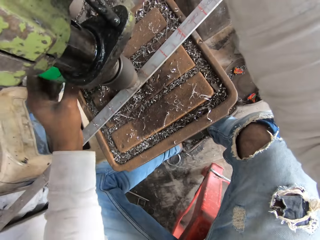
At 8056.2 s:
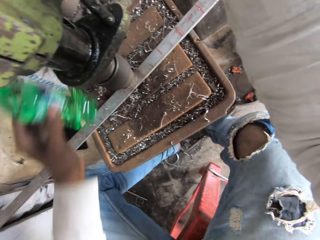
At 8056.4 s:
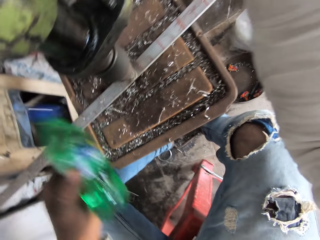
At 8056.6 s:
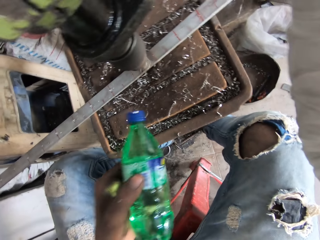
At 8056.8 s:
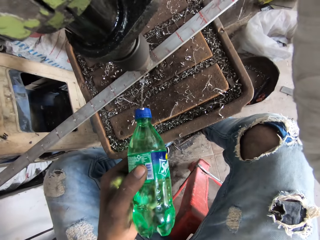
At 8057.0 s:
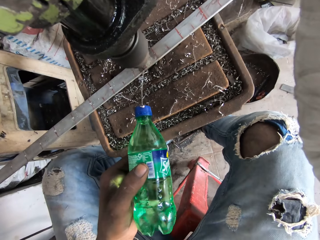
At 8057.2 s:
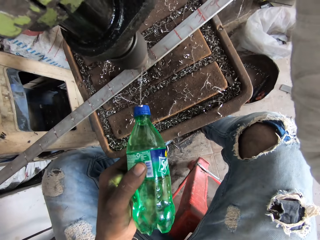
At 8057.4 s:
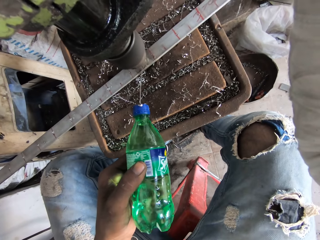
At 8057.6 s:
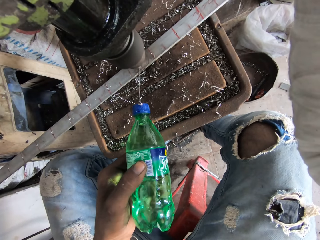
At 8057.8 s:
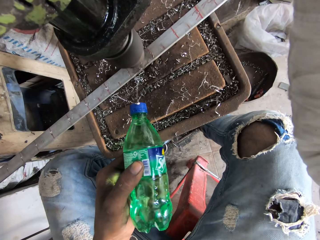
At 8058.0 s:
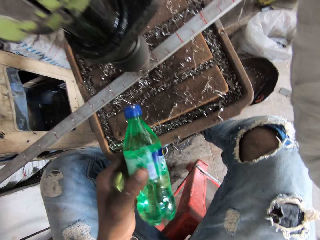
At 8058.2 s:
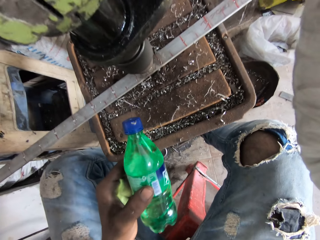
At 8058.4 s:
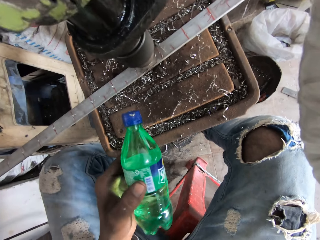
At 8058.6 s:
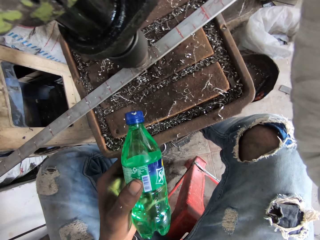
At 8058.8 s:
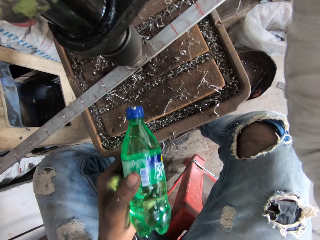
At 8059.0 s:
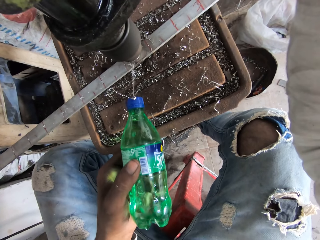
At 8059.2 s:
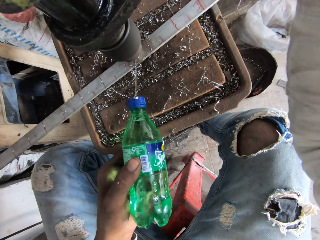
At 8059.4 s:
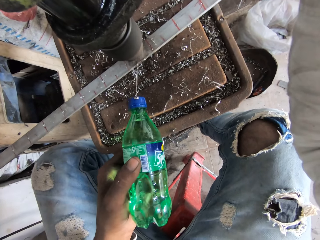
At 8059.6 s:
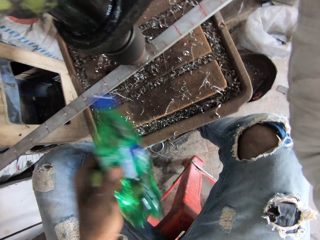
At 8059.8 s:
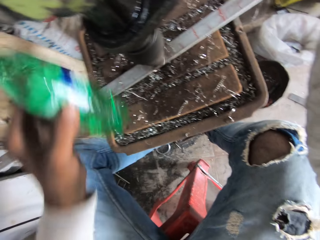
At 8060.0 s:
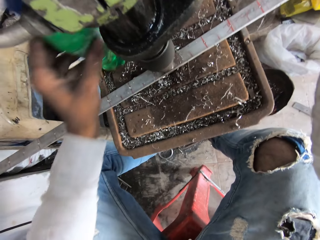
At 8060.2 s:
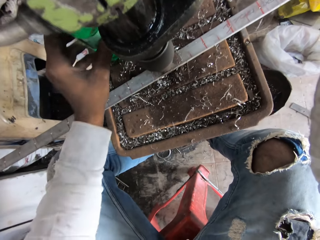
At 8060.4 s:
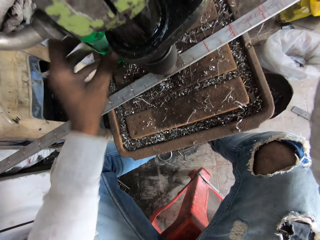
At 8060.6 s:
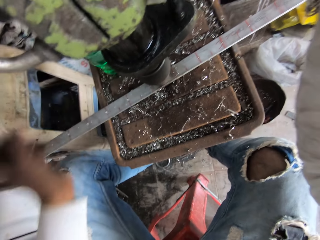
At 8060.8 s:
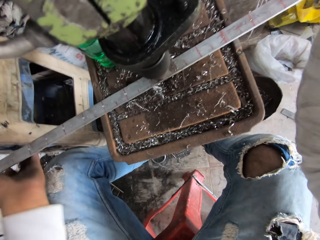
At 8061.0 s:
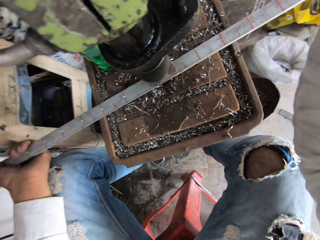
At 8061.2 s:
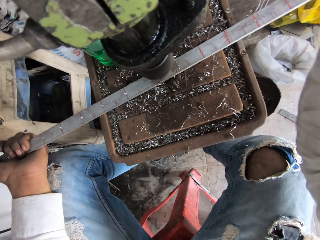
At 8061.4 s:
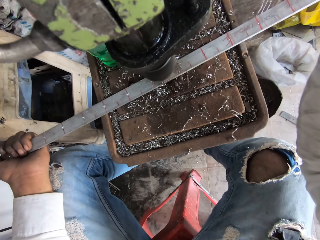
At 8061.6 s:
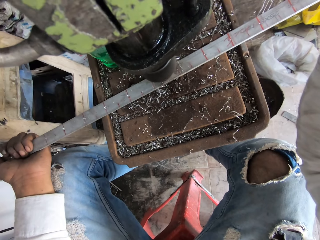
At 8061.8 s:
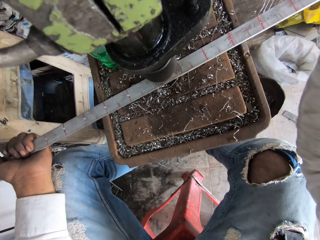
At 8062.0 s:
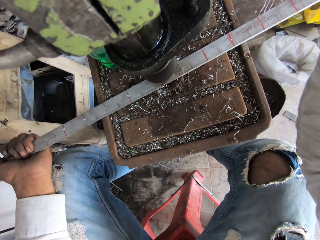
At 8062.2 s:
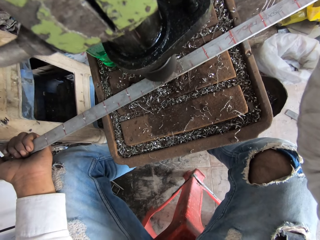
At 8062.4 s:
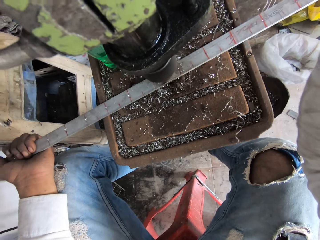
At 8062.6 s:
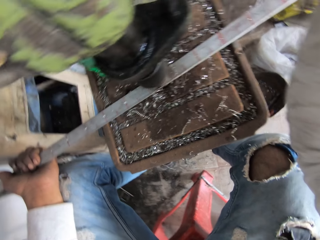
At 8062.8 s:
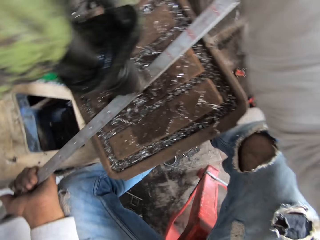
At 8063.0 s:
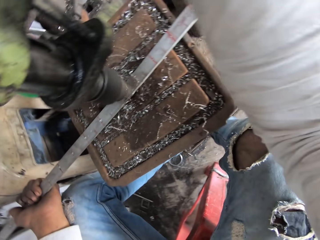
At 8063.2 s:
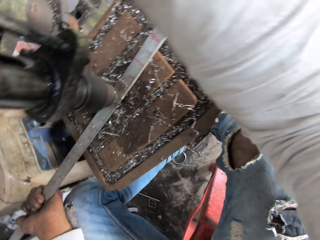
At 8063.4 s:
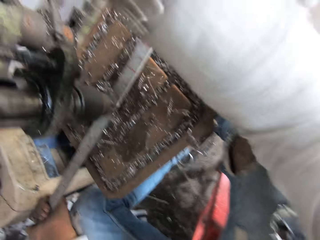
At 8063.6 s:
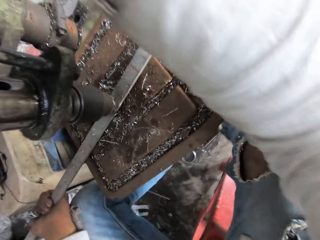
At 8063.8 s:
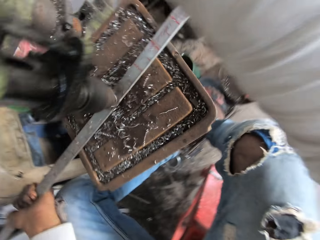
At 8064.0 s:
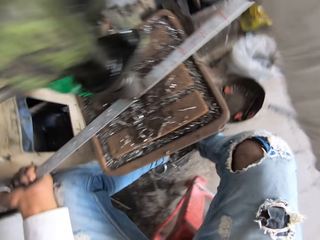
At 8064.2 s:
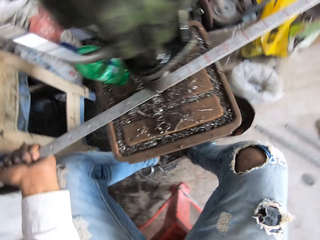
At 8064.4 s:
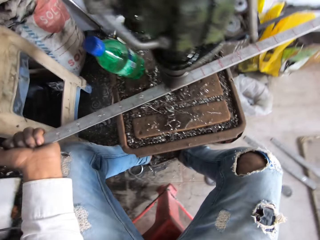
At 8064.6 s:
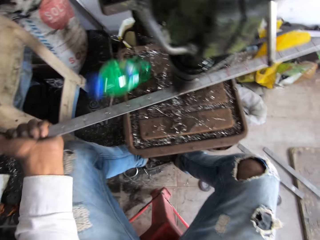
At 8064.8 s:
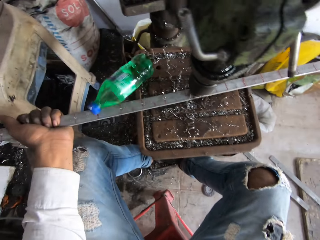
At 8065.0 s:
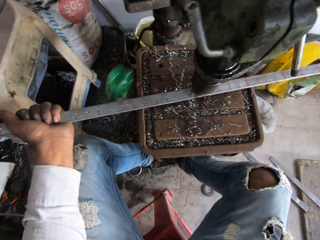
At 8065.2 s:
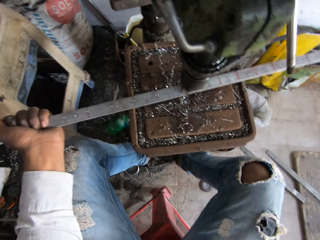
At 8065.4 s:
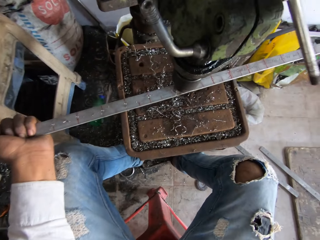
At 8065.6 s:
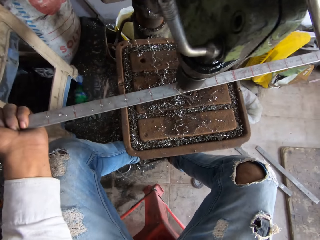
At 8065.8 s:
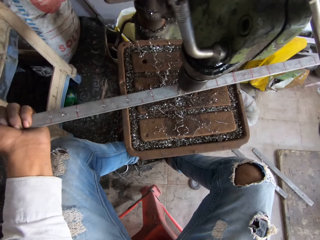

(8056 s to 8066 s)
The camera wearer picks a bottle of water from the pillar drilling table with the left hand. They sprinkle water on the metal rod. They place the water bottle on the pillar drilling table with the left hand. They hold the metal rod with the left hand. They drill the metal rod with the drill machine.

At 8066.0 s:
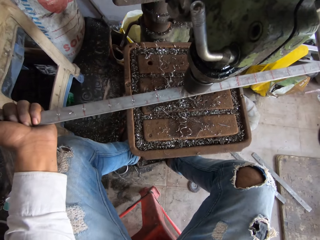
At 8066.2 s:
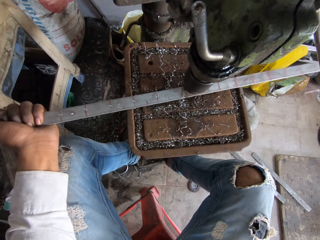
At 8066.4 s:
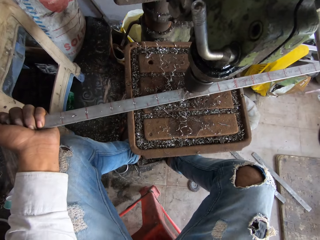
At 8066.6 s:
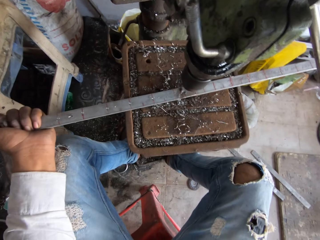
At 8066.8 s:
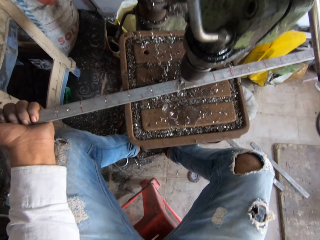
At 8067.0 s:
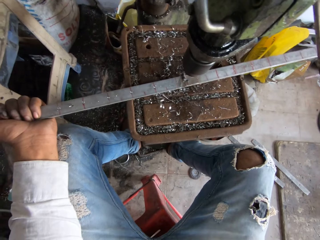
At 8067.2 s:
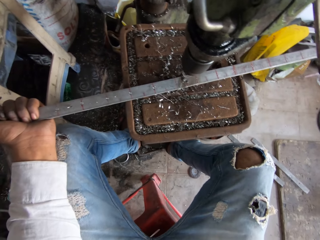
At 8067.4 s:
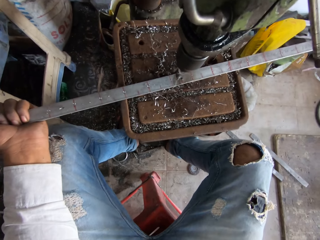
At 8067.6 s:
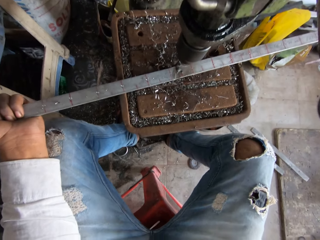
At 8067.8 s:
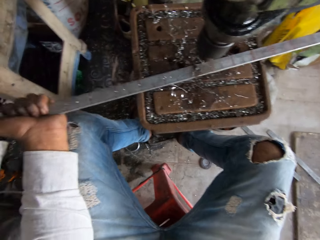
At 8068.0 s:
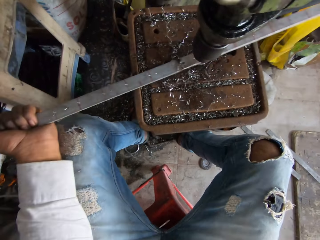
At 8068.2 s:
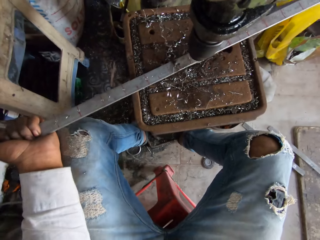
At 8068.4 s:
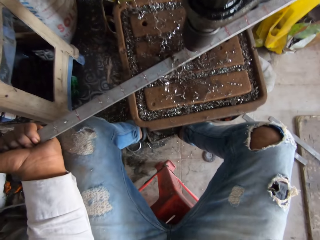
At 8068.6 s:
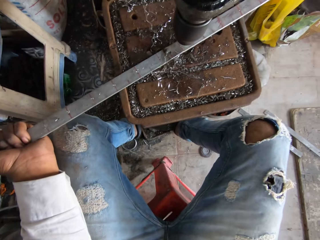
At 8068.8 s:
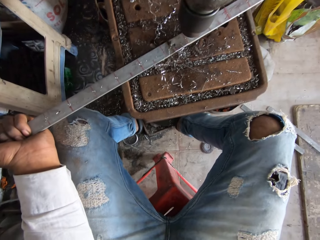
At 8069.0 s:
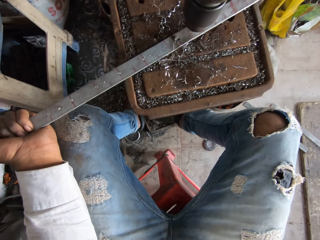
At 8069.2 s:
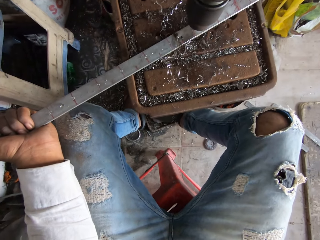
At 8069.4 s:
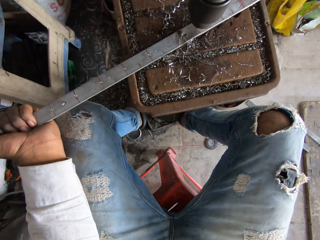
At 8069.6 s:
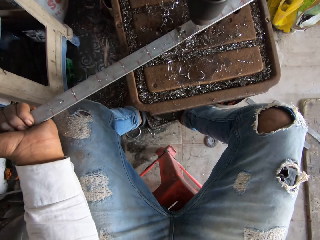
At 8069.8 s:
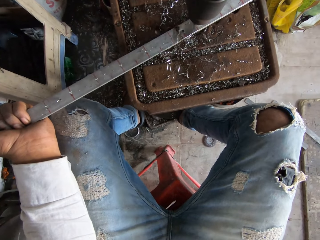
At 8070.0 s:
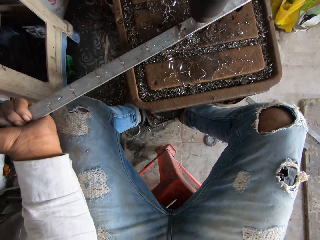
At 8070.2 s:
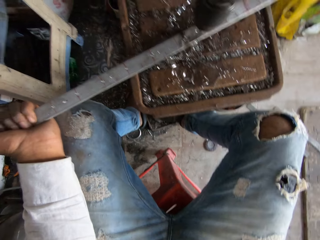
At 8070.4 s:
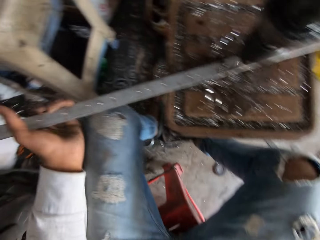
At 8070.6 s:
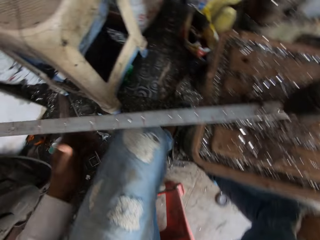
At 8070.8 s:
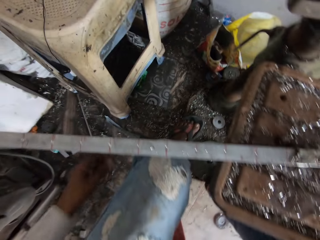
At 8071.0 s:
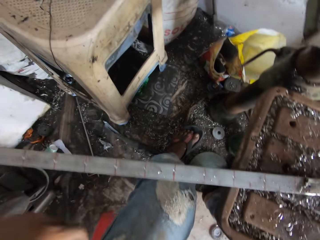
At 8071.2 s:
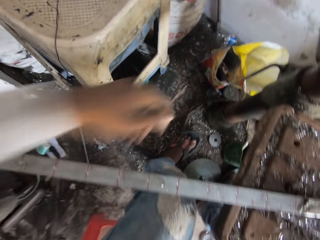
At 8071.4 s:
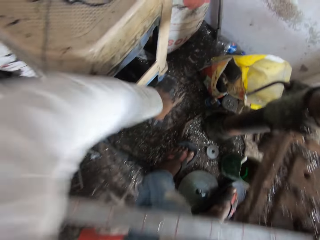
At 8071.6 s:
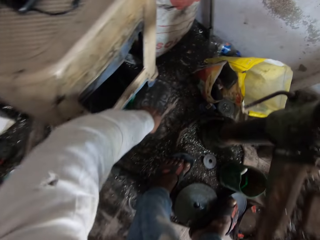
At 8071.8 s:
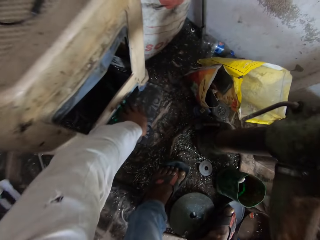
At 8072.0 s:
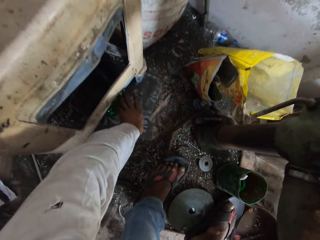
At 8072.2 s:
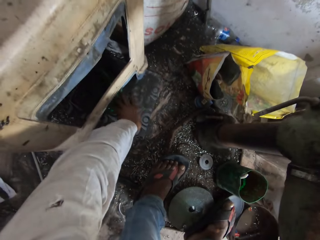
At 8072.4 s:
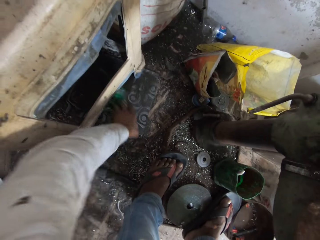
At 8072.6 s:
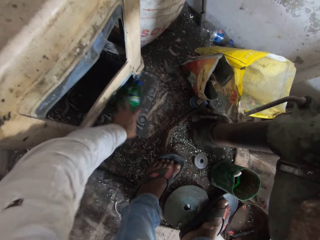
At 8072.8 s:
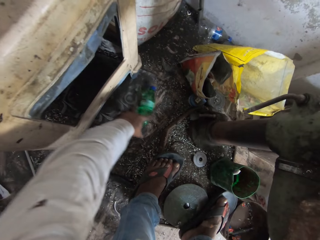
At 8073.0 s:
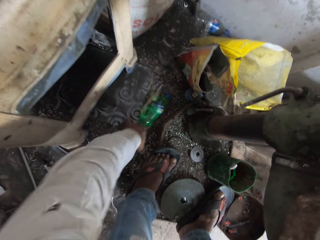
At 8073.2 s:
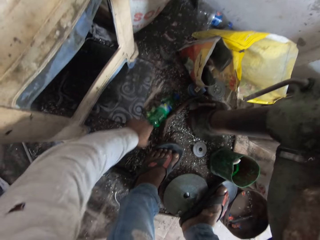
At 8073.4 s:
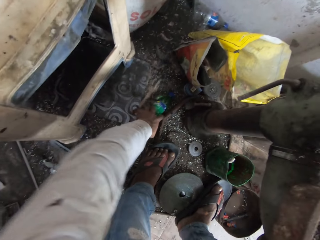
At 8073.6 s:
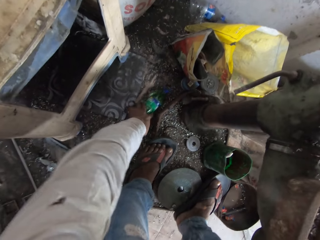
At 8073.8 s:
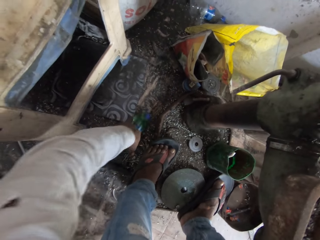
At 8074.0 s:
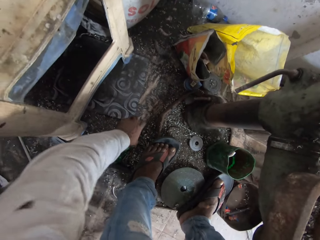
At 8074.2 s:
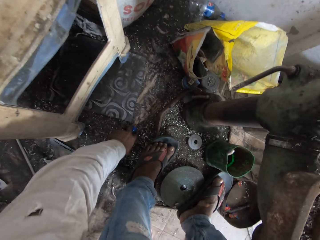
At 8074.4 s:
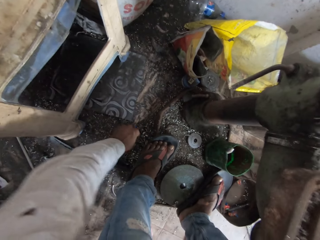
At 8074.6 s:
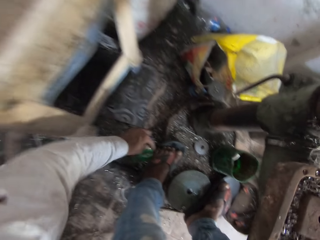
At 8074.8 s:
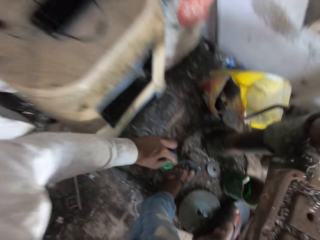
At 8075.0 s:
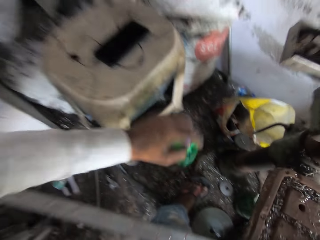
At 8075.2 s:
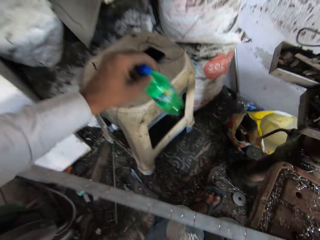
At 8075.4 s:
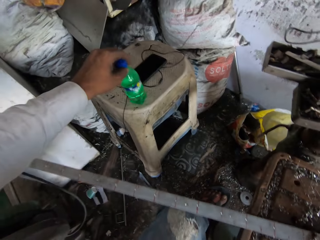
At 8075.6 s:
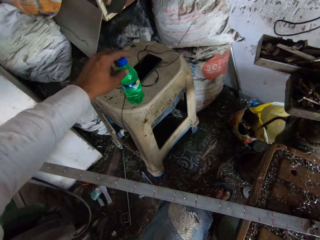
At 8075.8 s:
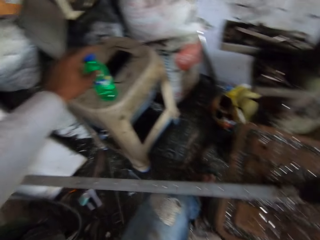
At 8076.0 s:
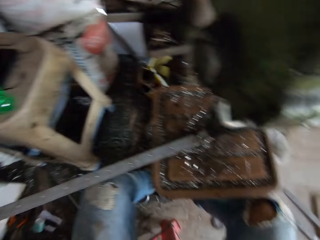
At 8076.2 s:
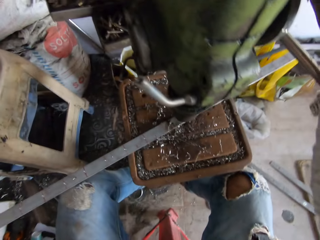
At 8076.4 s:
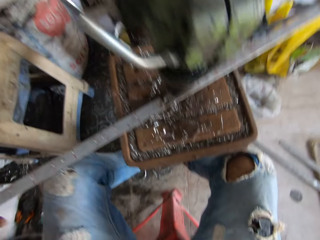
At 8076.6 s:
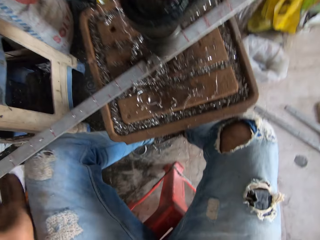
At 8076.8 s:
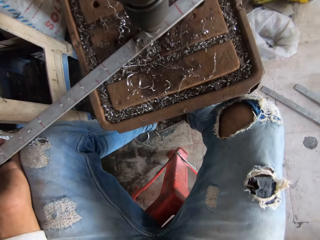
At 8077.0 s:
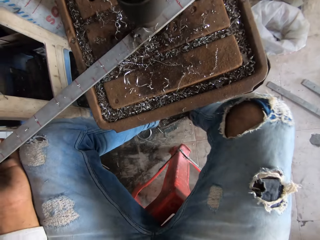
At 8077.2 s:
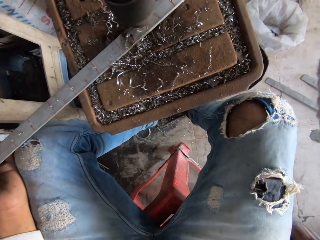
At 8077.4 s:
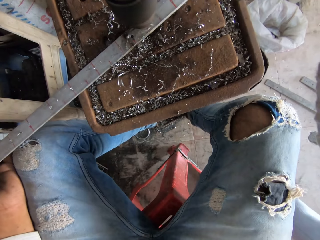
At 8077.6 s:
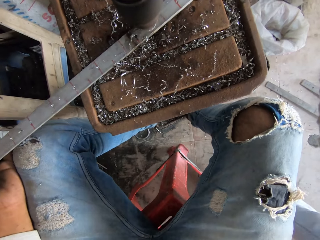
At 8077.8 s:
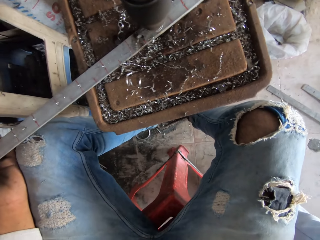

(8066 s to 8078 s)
The camera wearer adjusts the metal rod on the pillar drilling table with the left hand. They drill a hole on the metal rod with the pillar drilling machine. They pick a bottle of water from the ground floor with the left hand. They place the bottle on a chair with the left hand. They hold the metal rod with the left hand.
